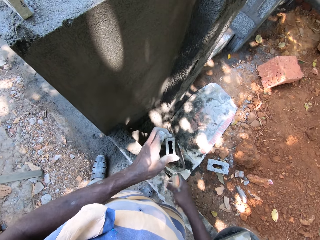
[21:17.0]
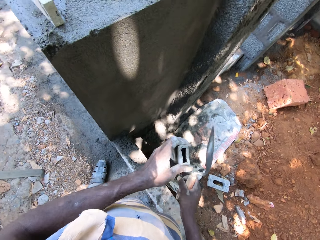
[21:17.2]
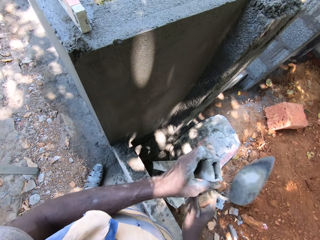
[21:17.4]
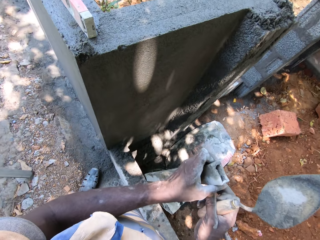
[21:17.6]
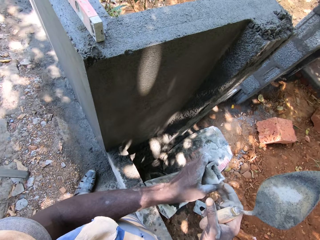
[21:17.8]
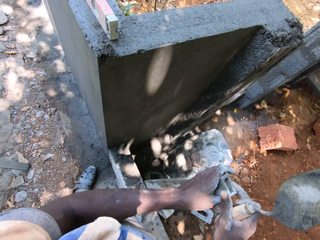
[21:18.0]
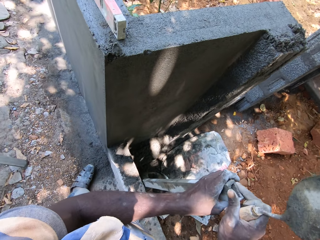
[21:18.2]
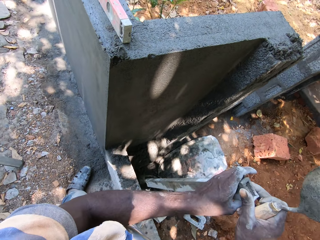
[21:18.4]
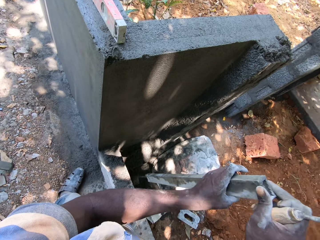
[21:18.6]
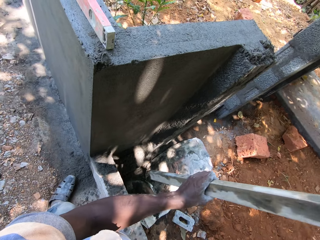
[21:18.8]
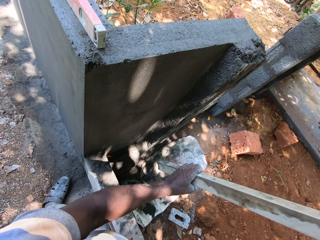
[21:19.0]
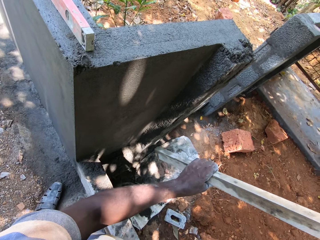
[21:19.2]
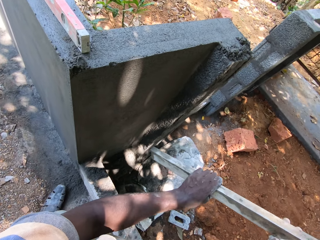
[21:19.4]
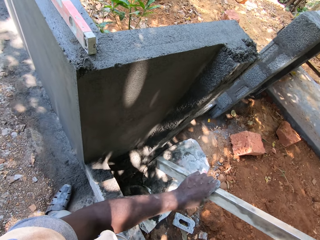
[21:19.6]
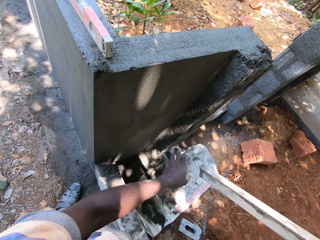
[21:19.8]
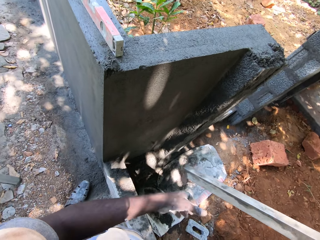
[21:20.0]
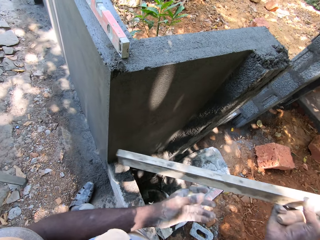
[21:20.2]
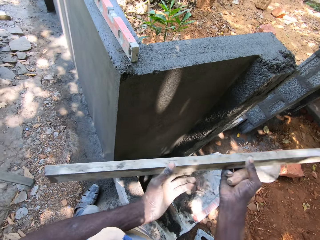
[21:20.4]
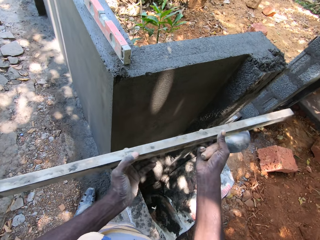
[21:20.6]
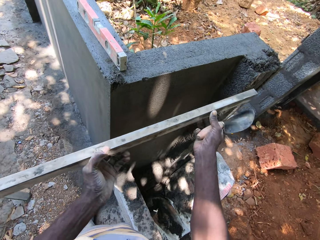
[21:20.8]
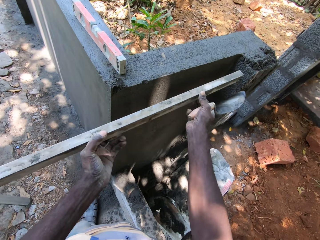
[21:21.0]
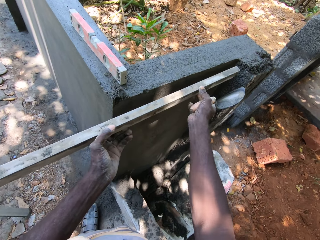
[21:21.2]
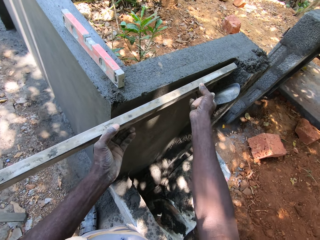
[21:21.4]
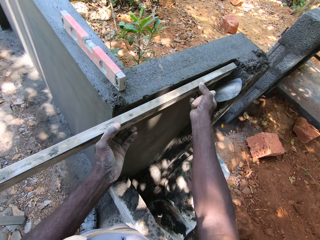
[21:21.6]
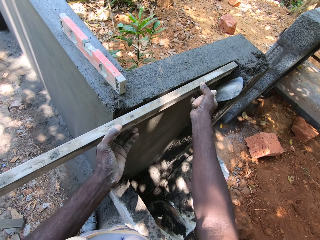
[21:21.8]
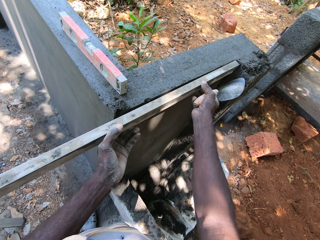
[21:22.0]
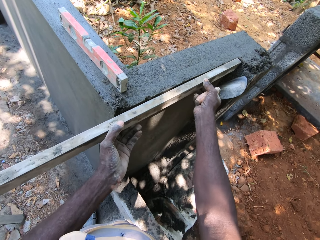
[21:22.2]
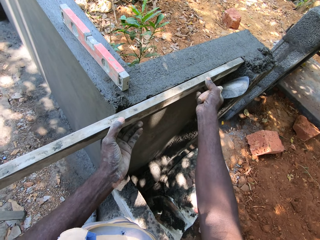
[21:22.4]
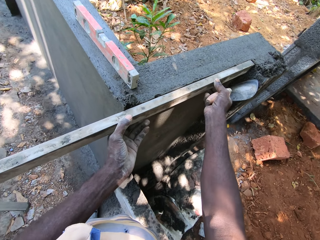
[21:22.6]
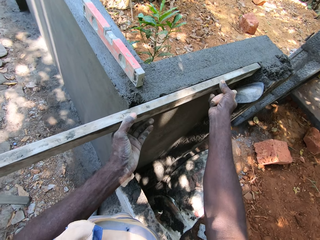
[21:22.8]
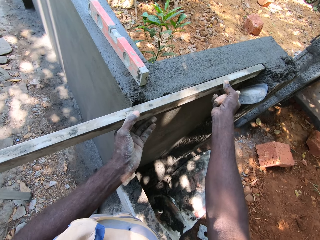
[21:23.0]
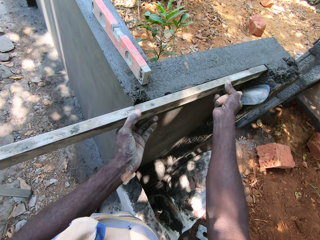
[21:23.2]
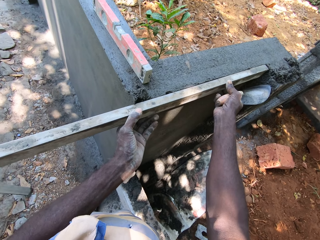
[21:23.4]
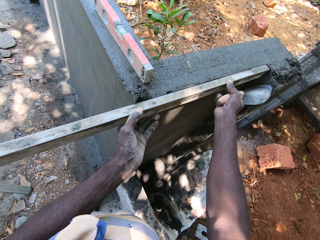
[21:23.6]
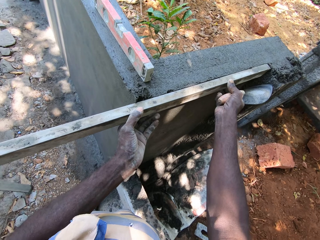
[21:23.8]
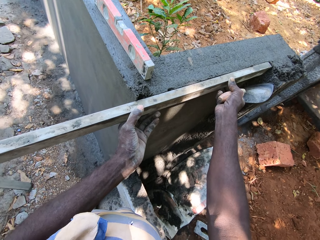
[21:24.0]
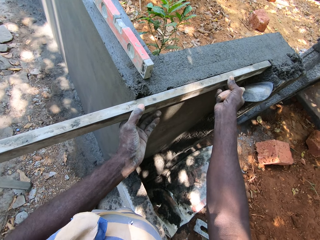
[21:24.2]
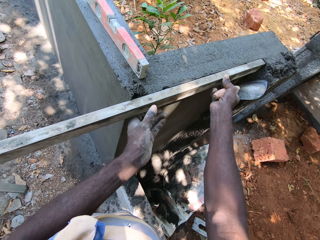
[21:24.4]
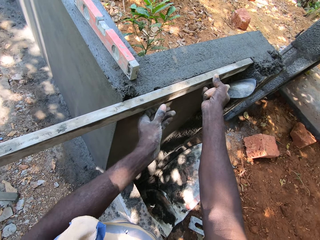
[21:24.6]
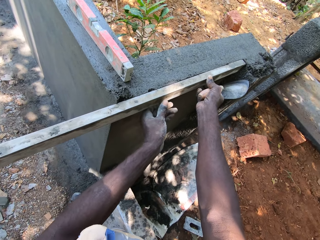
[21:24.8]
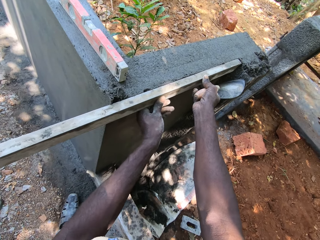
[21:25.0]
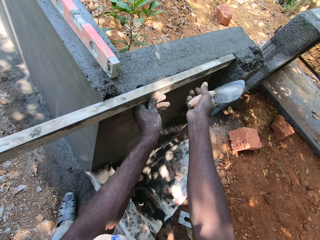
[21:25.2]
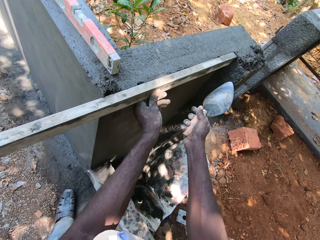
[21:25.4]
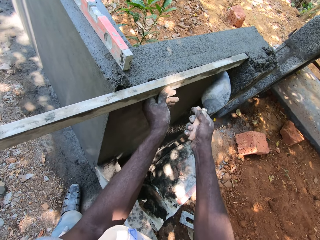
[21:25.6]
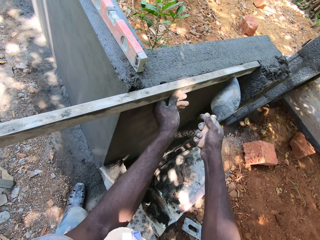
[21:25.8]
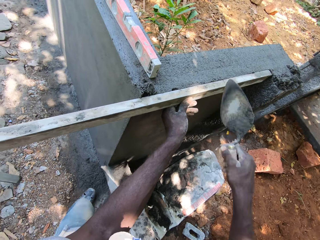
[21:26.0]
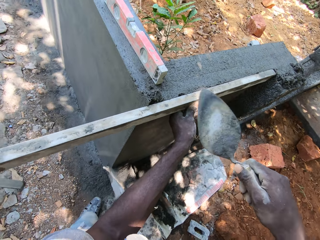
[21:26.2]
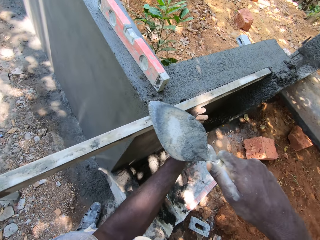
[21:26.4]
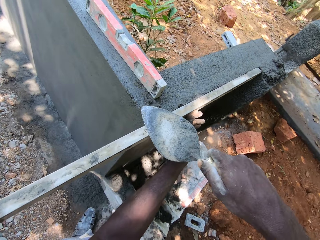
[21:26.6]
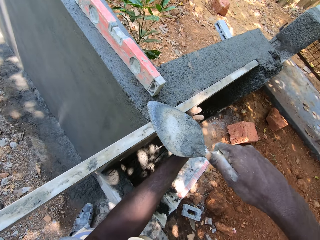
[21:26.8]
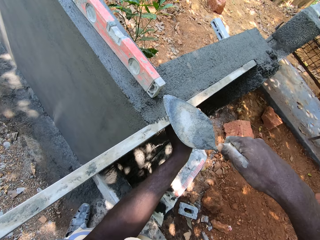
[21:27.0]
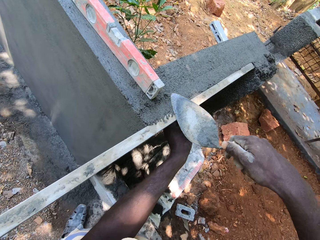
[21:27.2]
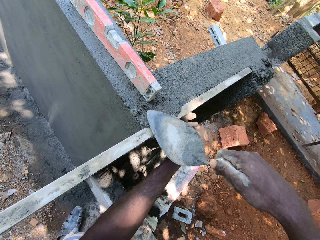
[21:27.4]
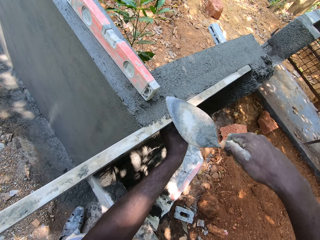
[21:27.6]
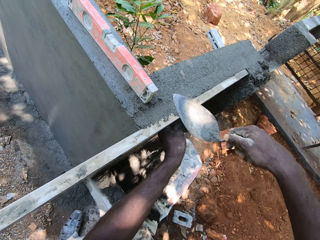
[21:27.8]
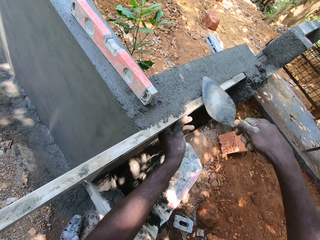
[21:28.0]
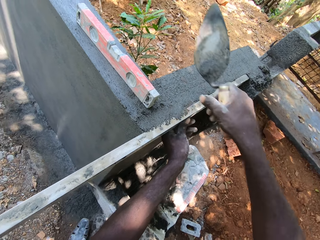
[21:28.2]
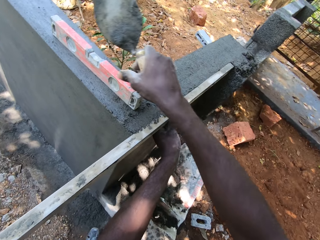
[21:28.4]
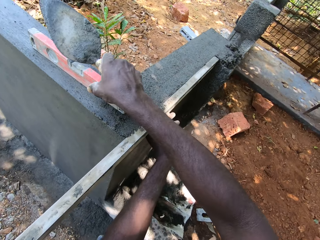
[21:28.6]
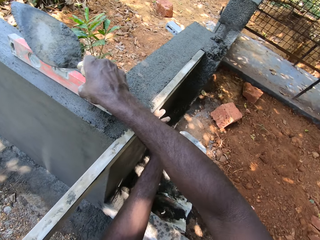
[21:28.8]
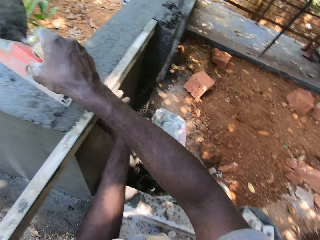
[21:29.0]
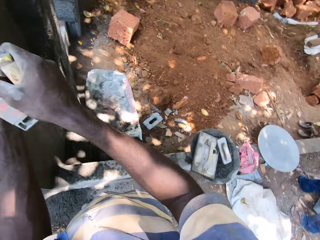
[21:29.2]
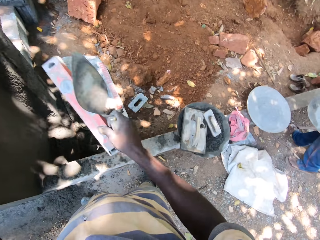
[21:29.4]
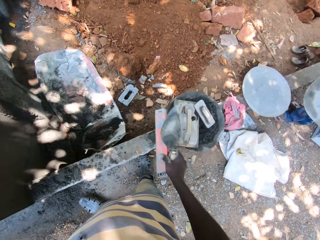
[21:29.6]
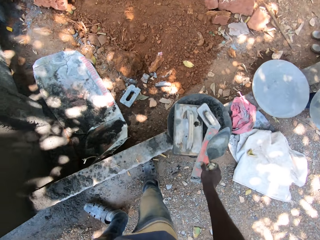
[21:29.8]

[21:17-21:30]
The camera wearer holds the level with his hands. He rubs his left hand on the level. He levels a fence top with the level in his hands. He removes his right hand from the level on the fence top. He taps the brick trowel in his right hand on the level on the fence top. He plasters the level area with the trowel in his right hand. He picks up the red level on the fence top with his right hand.

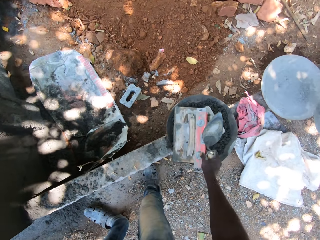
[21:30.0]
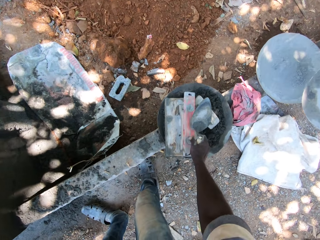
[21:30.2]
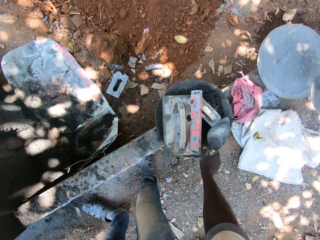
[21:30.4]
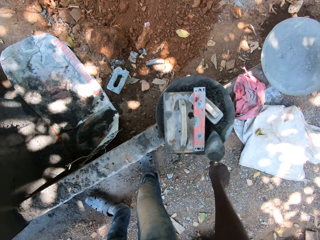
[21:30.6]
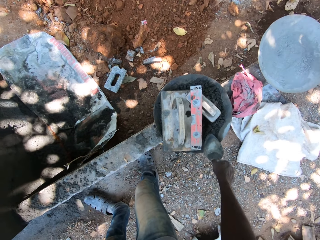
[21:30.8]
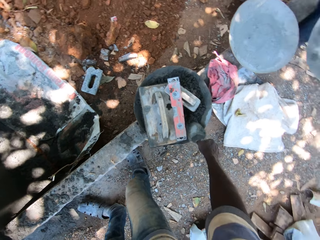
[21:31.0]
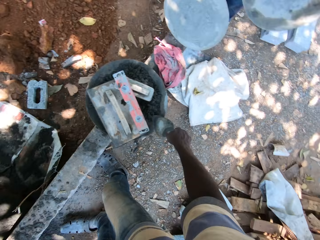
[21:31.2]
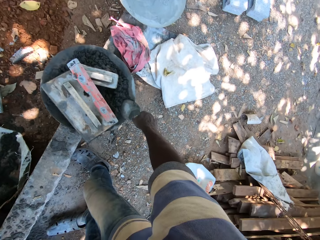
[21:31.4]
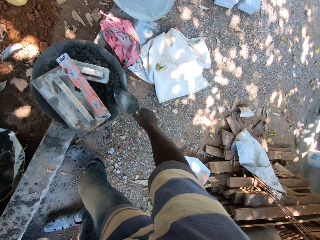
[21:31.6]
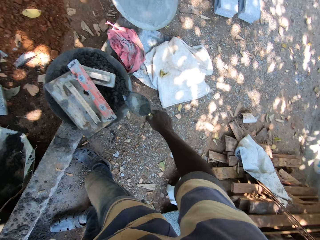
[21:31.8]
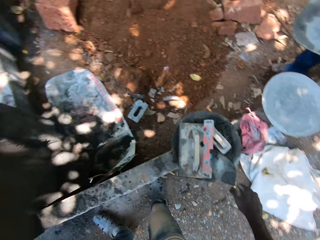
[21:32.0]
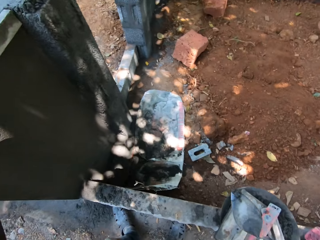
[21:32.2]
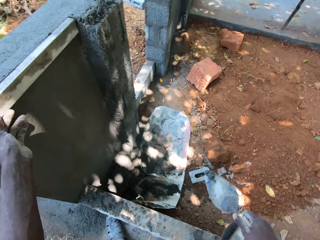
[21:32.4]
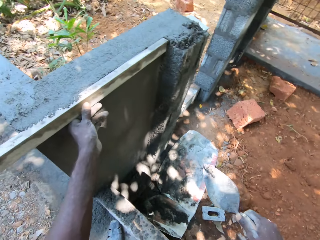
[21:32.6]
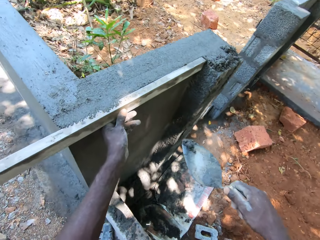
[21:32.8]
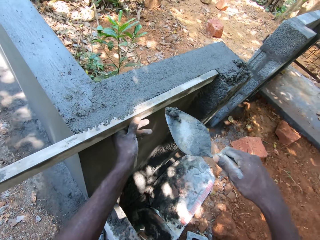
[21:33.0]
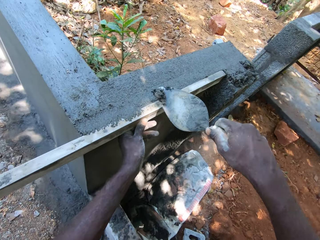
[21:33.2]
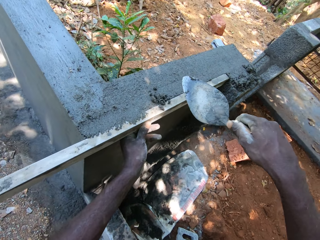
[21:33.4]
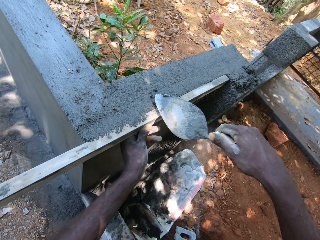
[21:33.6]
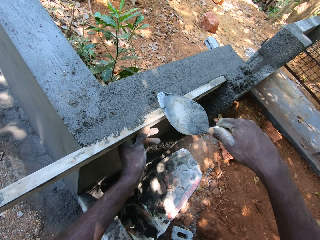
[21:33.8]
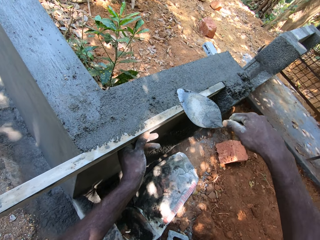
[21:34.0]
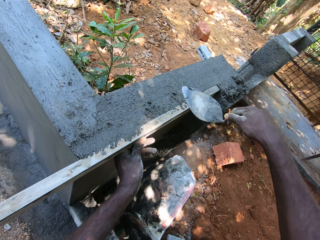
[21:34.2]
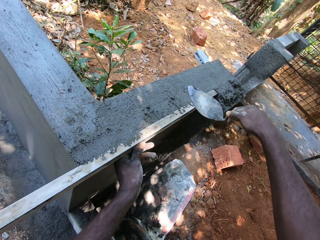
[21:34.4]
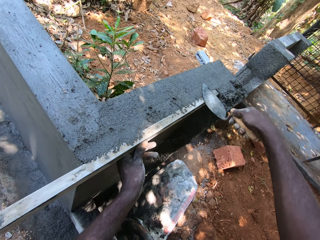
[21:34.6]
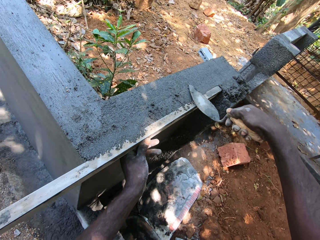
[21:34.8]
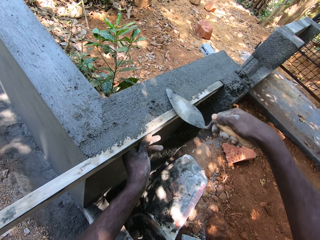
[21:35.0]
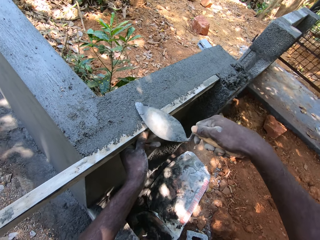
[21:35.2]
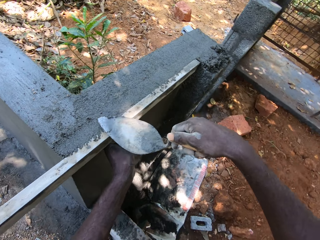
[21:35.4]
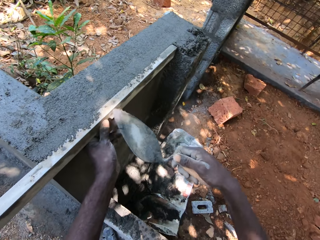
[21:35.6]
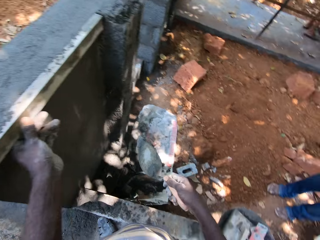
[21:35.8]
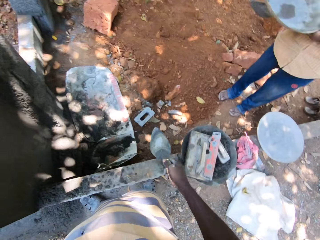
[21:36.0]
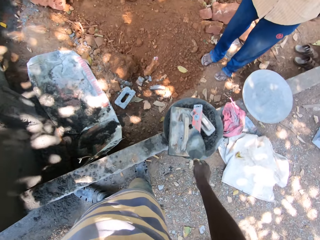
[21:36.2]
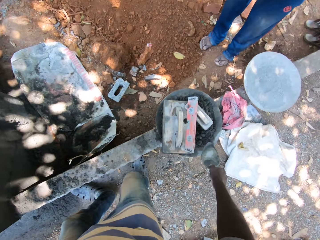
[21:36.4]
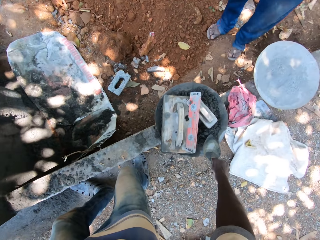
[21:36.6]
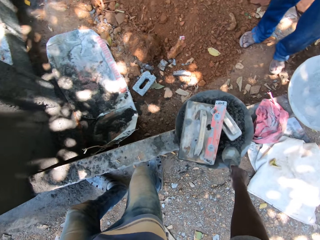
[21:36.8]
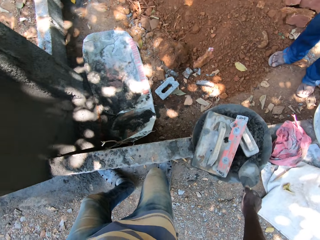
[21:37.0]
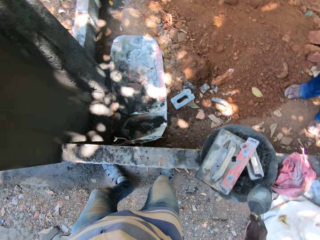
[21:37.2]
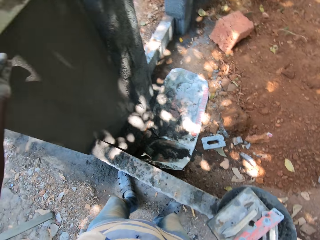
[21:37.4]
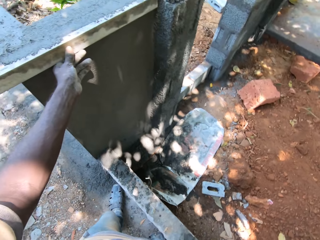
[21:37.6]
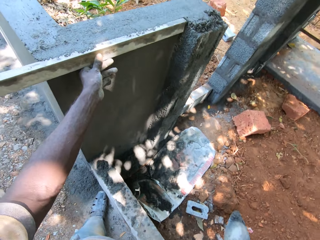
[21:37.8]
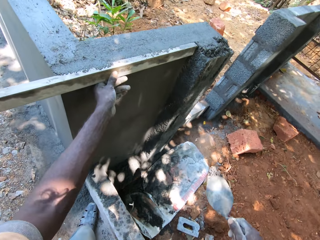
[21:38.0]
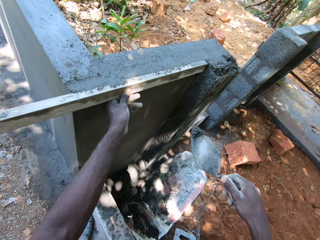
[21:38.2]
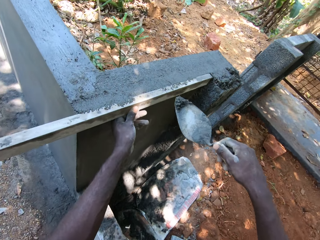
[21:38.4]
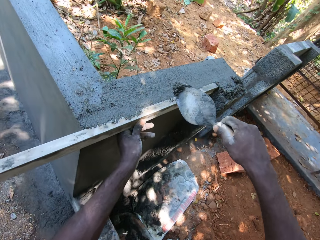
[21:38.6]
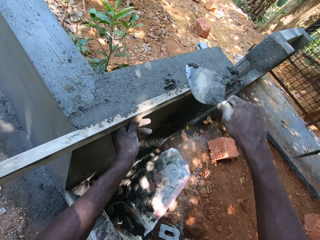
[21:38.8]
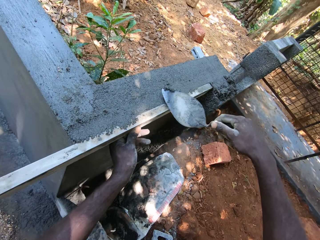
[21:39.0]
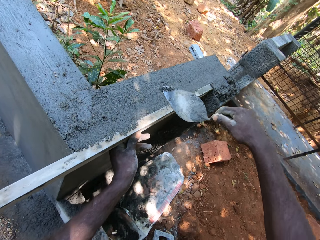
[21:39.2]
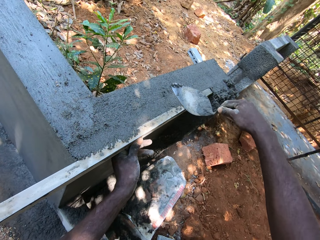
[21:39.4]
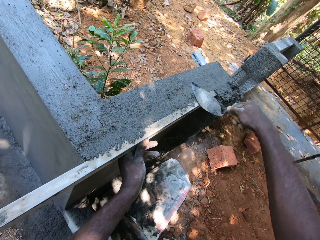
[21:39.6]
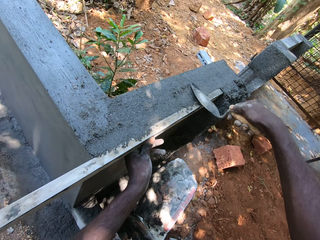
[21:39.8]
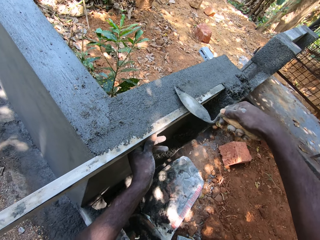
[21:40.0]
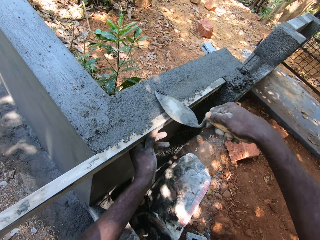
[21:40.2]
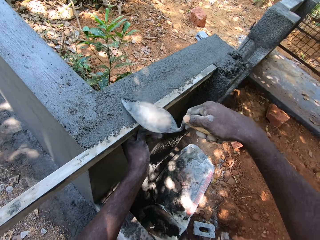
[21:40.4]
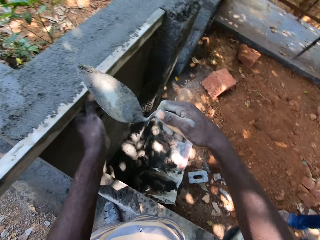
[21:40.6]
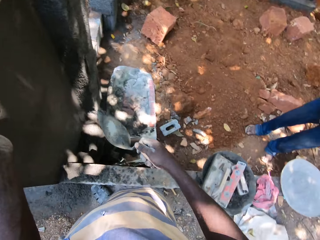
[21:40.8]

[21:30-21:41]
The camera wearer drops the red level on the wooden trowel on the pan of plaster mixtures on the pavement. He takes plaster mixtures from the pan of plaster mixtures on the pavement with the trowel in his right hand. He applies the plaster mixtures in the trowel on the fence top with his right hand. A man converses with the camera wearer. The camera wearer plasters the wall. He takes plaster mixtures from the pan of plaster mixtures on the pavement with the trowel in his right hand. He applies the plaster mixtures in the trowel on the fence top with his right hand. He plasters the wall.
